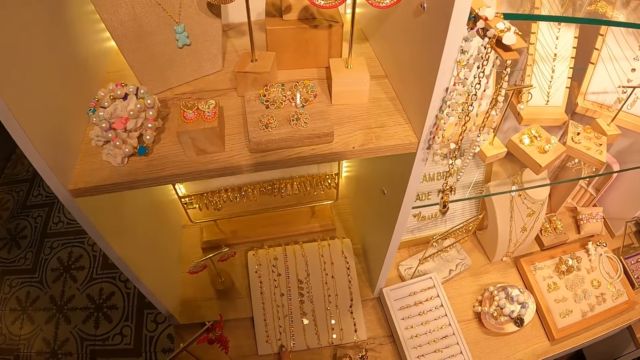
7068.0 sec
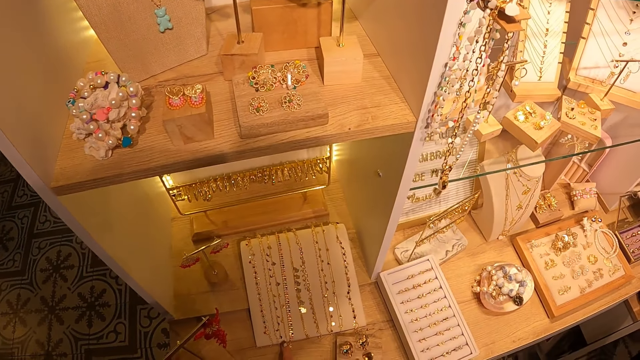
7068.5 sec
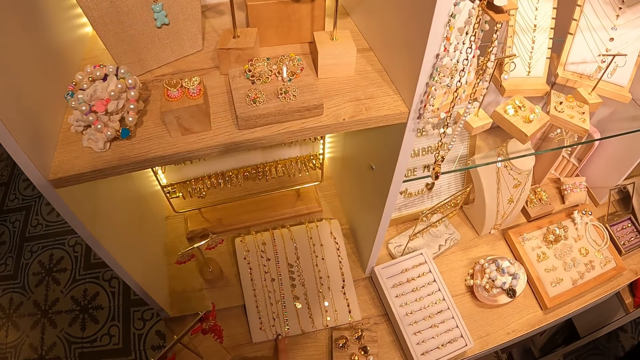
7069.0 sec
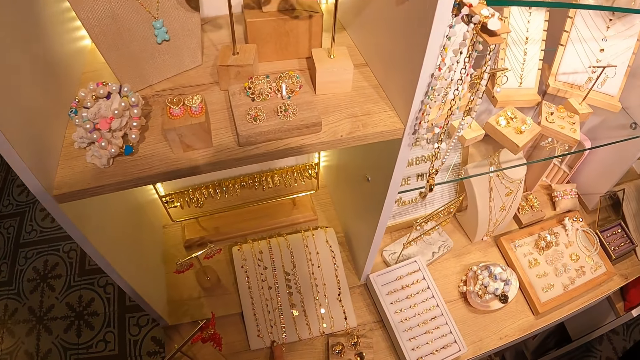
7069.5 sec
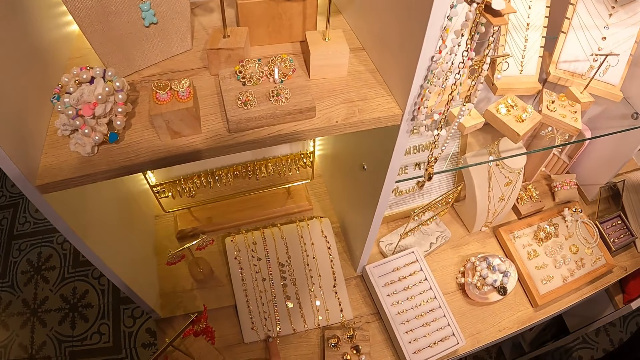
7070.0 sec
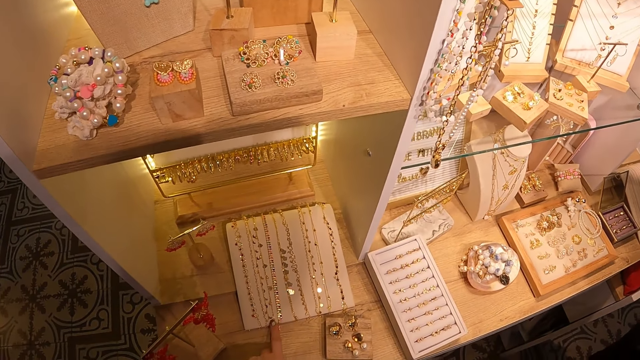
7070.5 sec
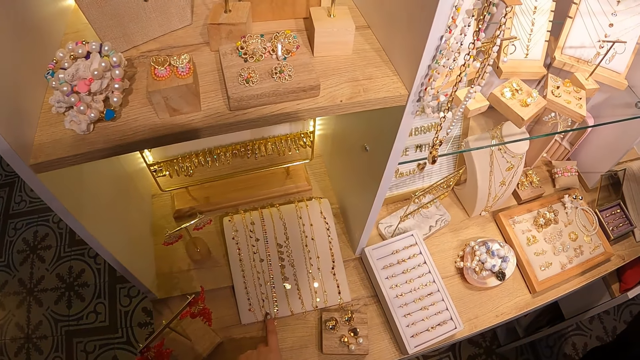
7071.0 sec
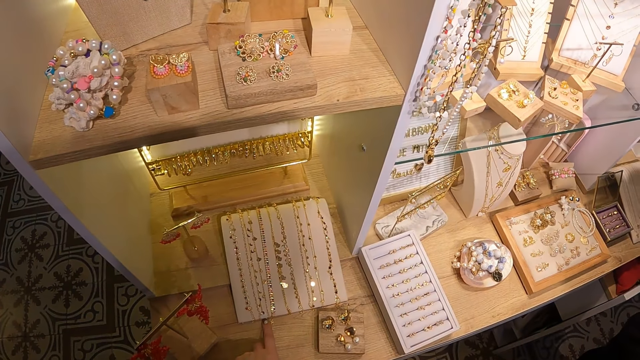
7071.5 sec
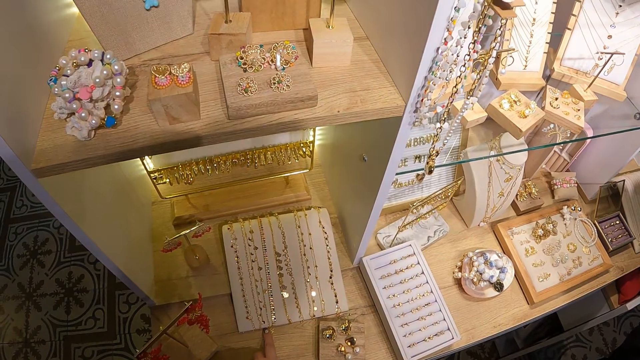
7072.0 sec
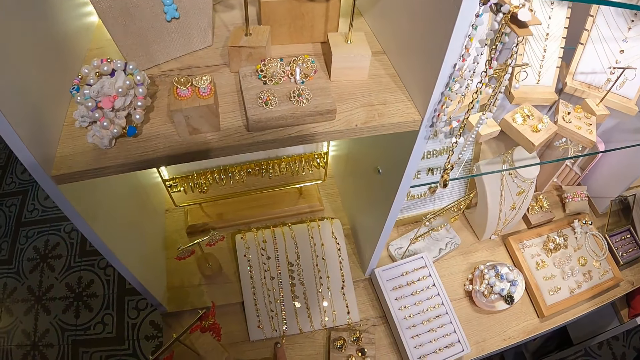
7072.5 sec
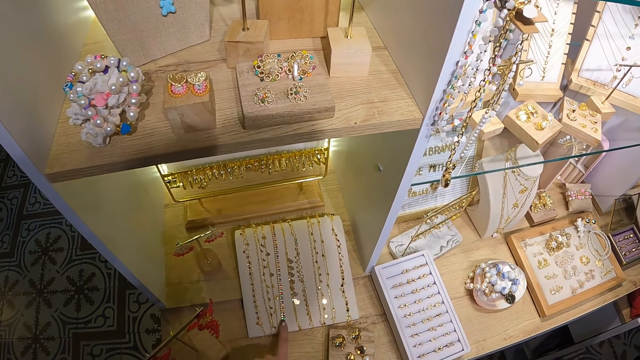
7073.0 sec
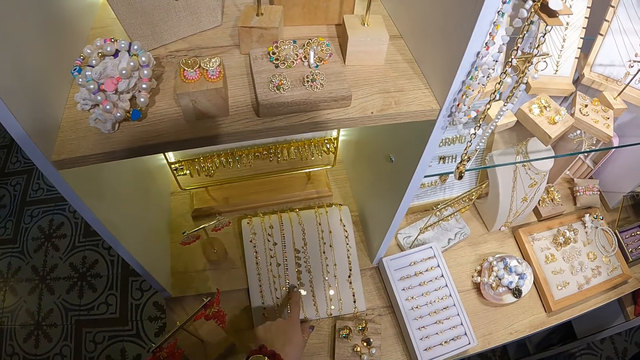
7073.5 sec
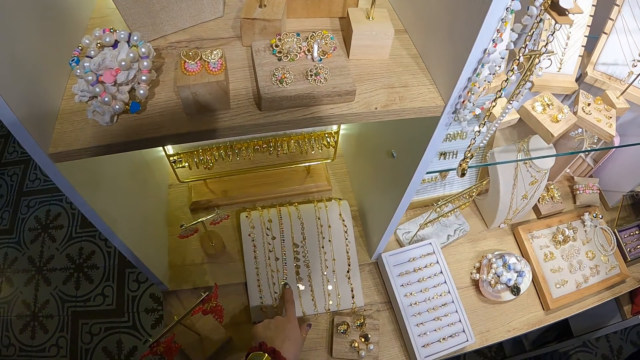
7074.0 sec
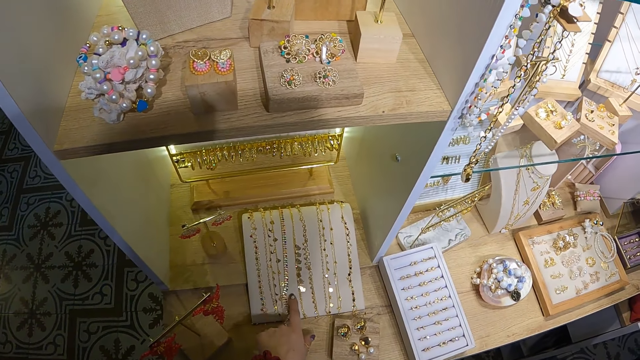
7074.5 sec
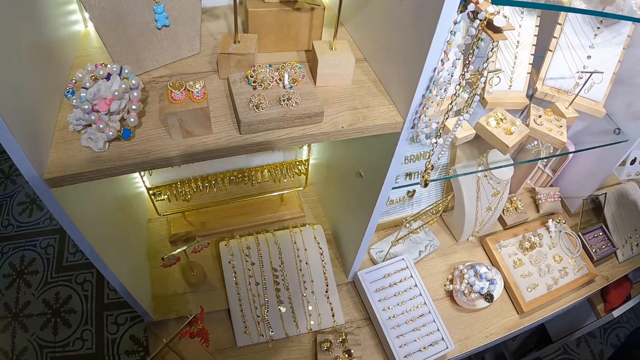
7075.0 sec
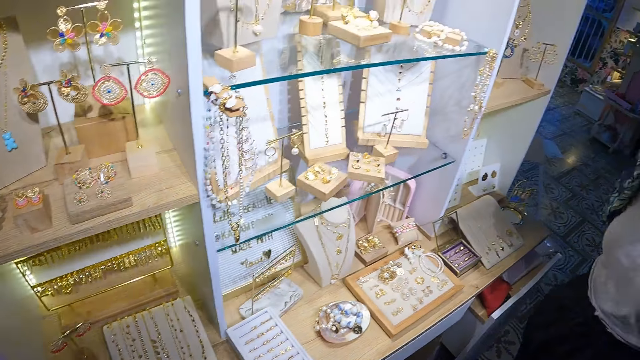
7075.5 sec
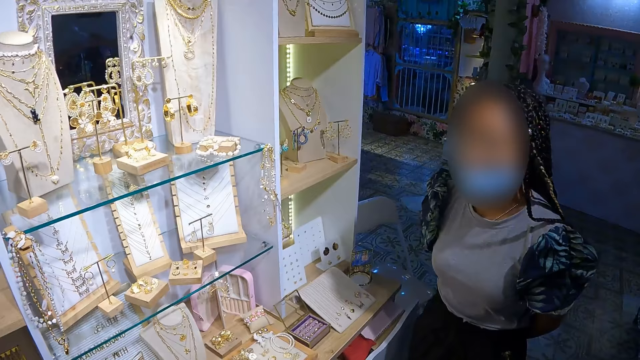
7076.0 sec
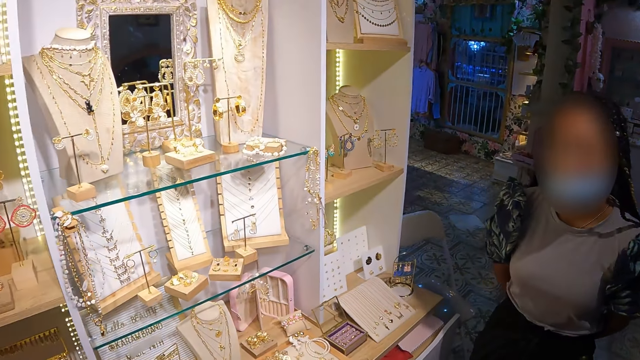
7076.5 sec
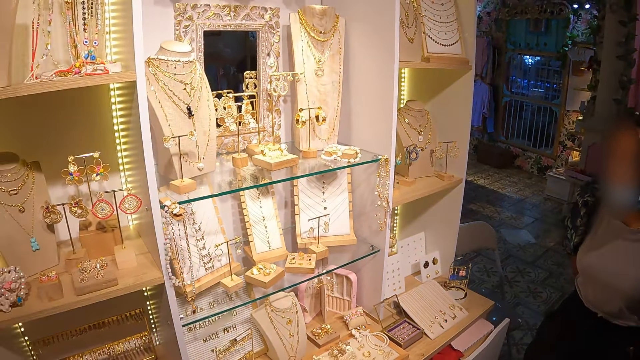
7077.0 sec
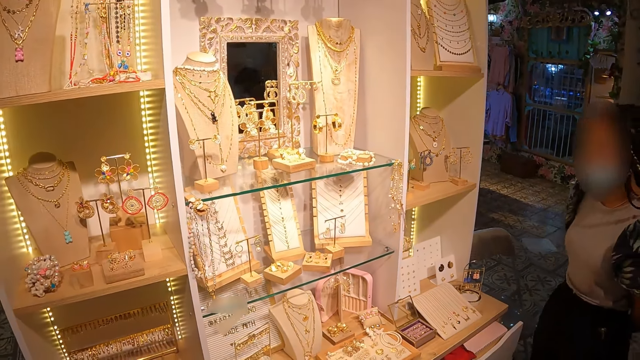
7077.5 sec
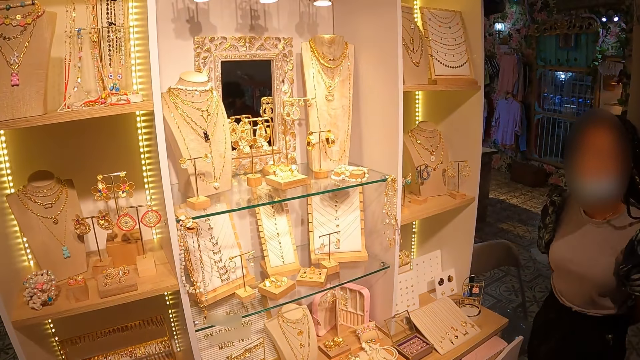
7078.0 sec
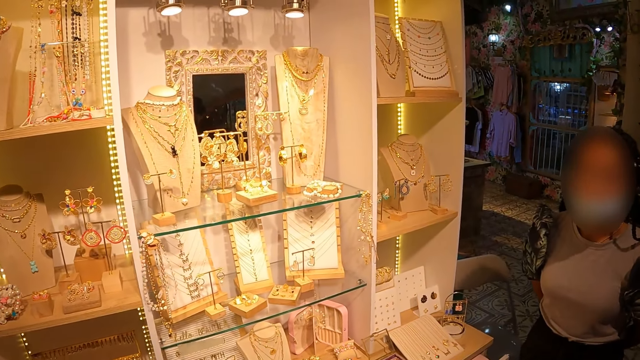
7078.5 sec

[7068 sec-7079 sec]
The camera wearer looks at the necklaces. They touch a necklace.

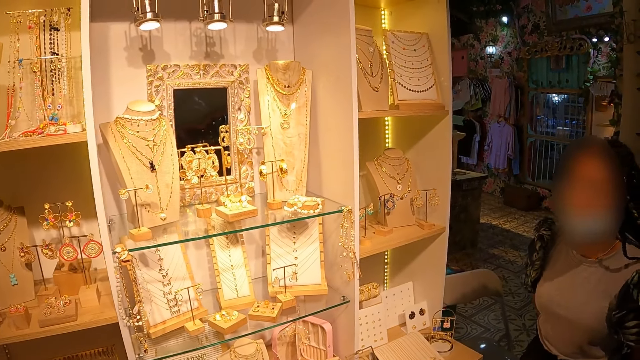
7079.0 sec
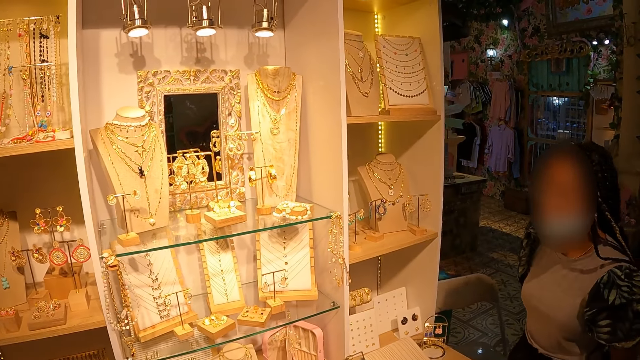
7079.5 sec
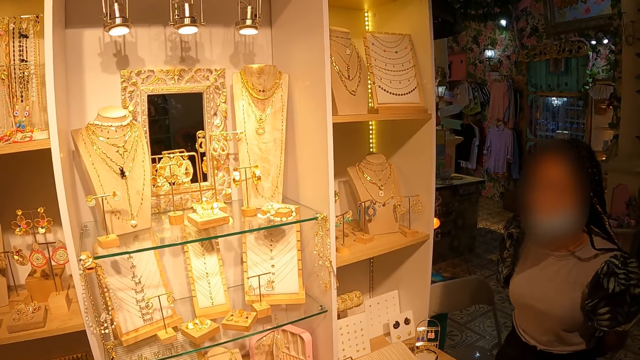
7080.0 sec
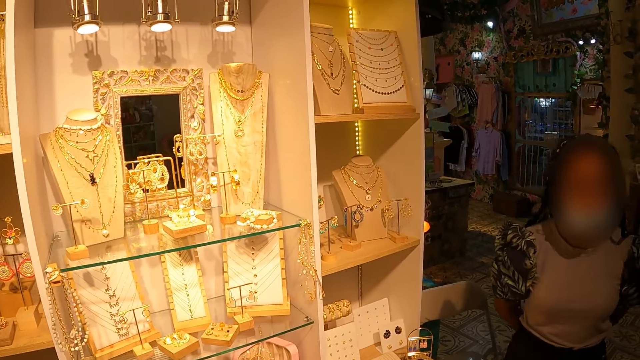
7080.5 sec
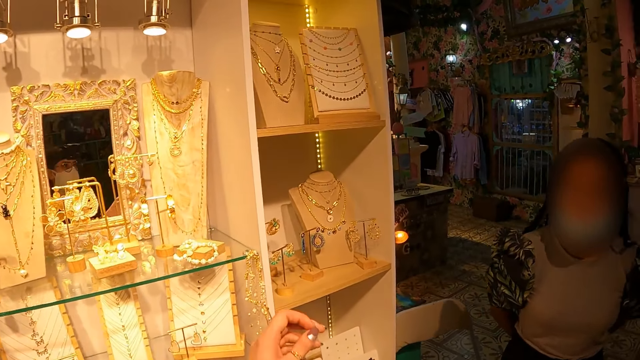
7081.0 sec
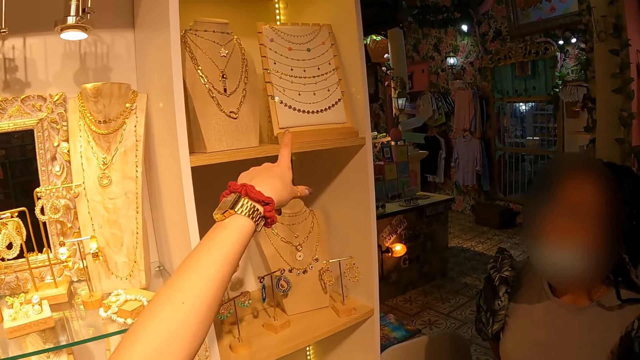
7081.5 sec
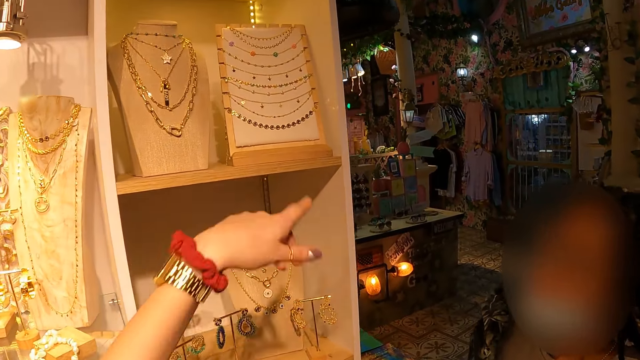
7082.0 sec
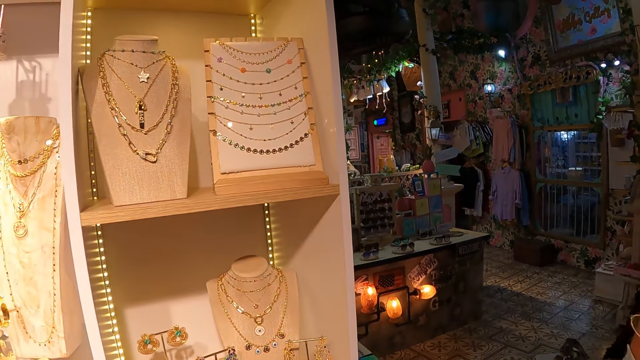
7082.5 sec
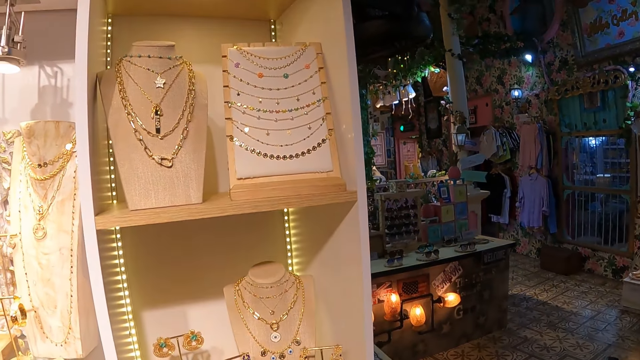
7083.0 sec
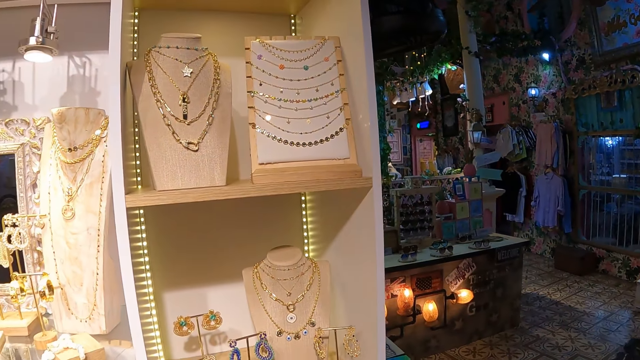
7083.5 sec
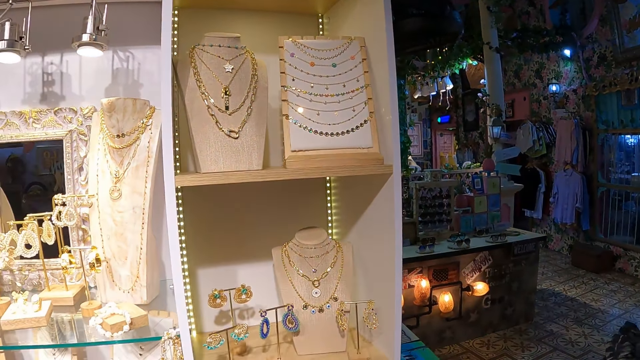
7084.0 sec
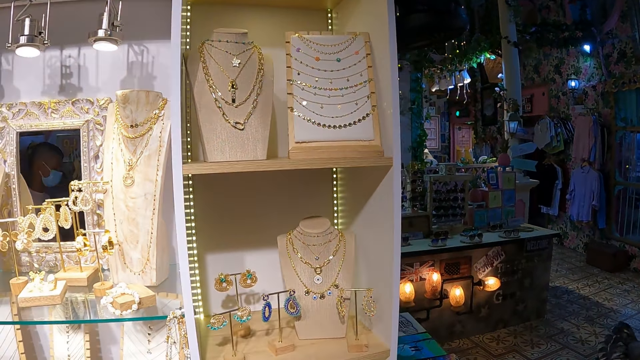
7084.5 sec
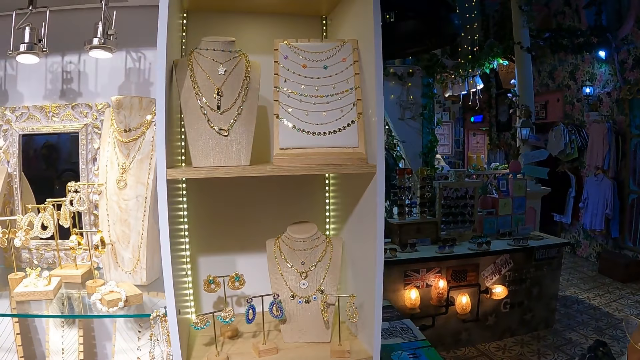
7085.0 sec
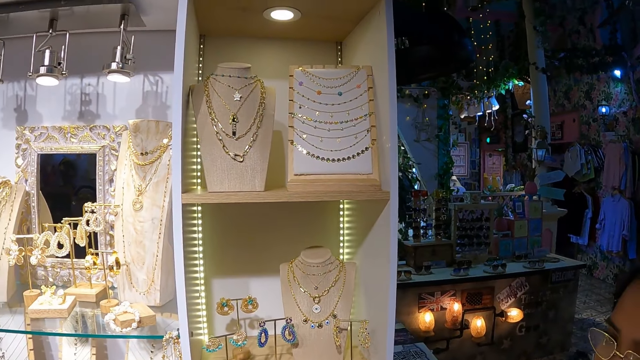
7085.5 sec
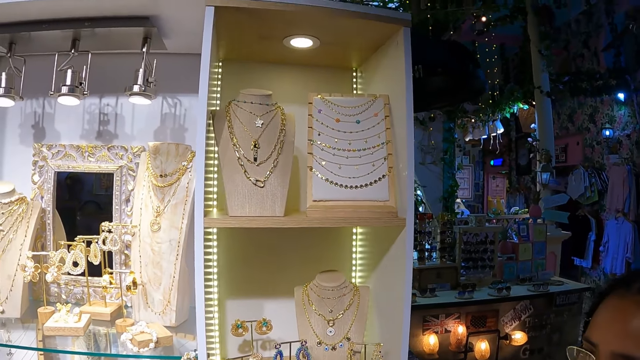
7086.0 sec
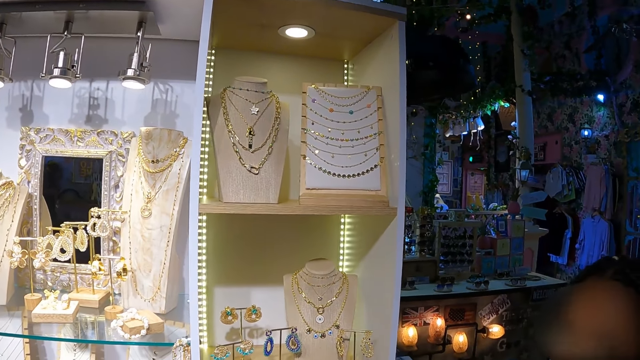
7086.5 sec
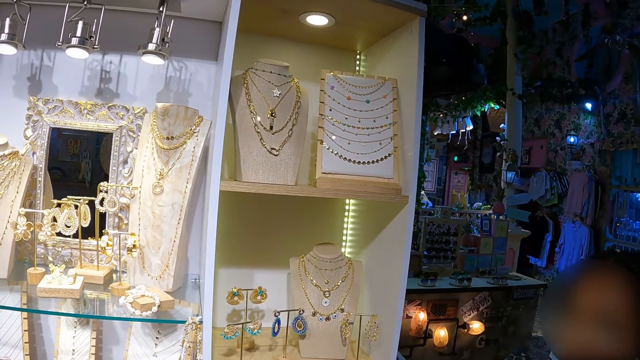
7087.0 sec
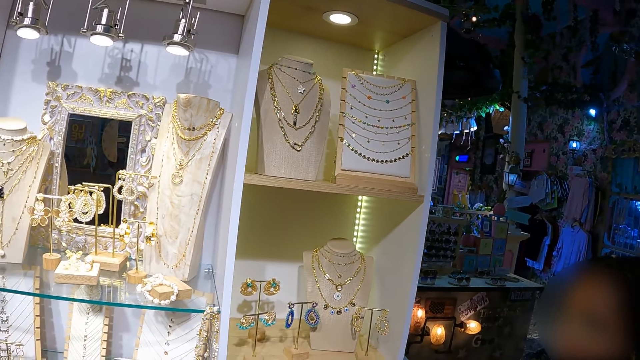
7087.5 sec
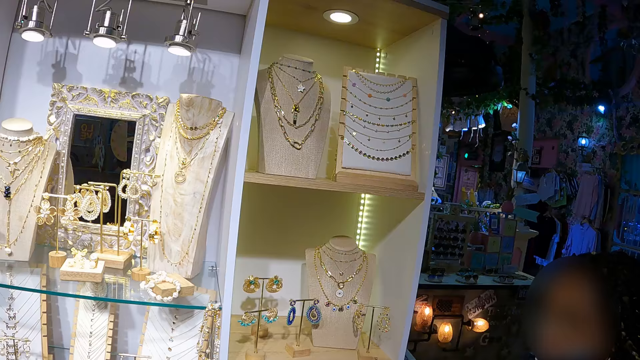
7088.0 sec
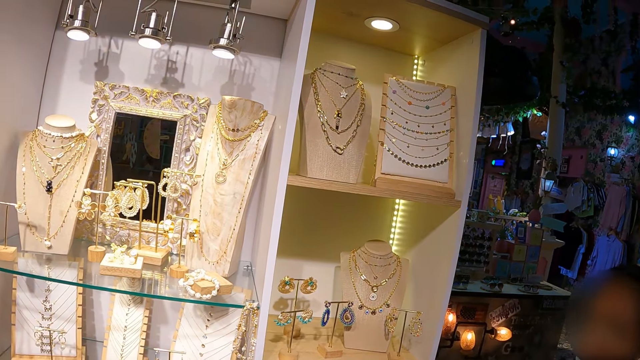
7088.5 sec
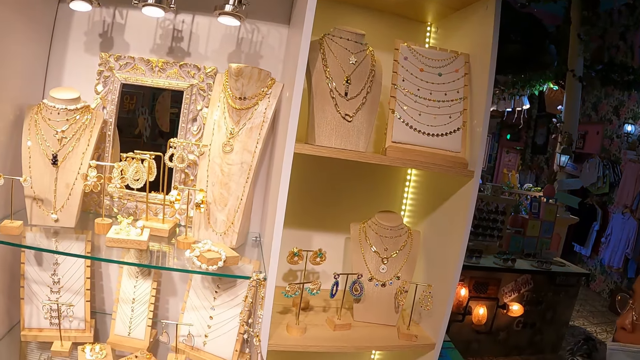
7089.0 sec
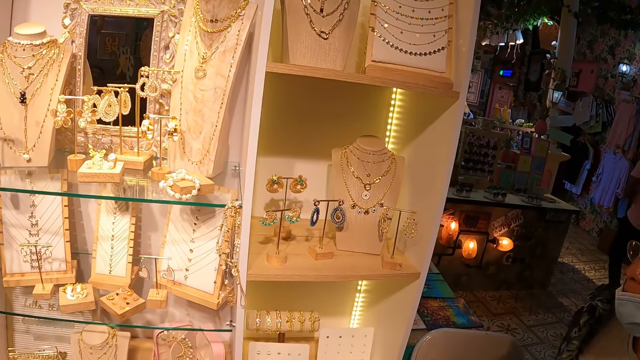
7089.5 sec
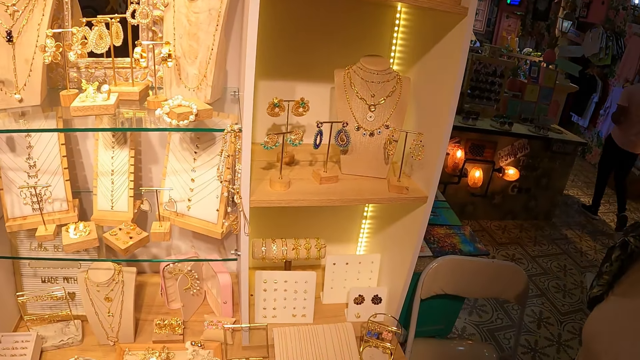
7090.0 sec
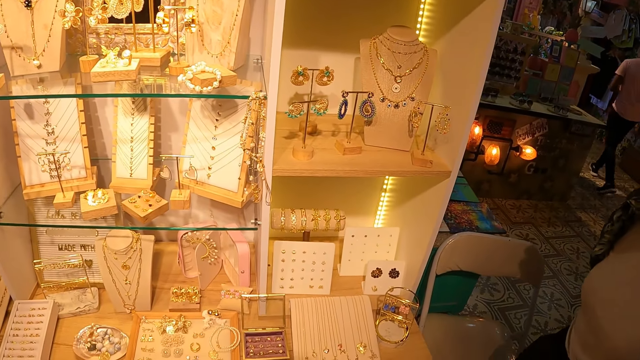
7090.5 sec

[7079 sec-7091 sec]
The camera wearer points.
